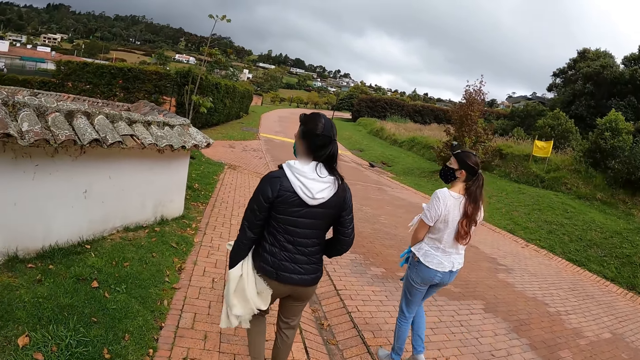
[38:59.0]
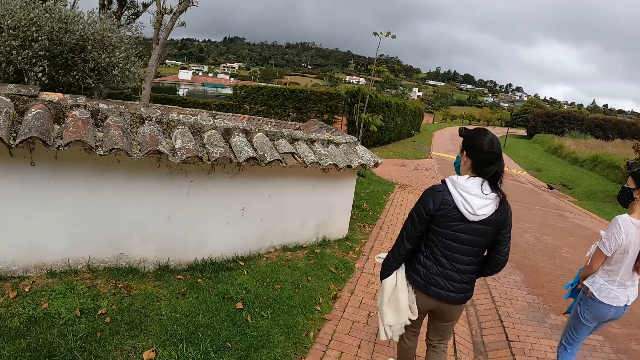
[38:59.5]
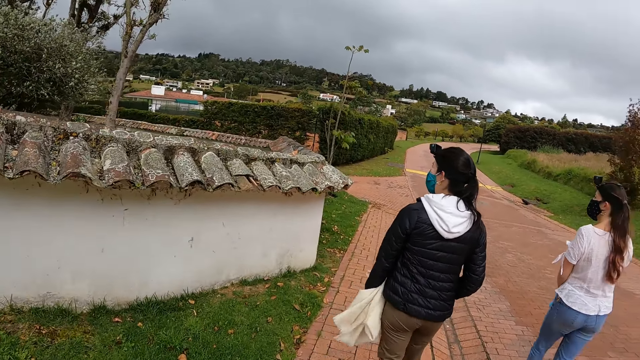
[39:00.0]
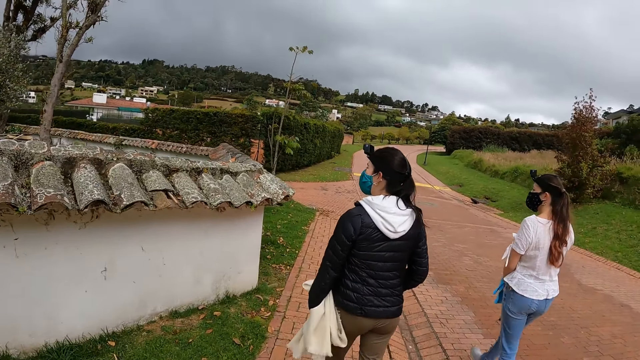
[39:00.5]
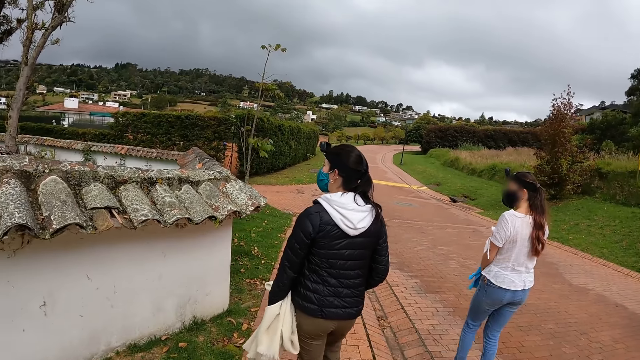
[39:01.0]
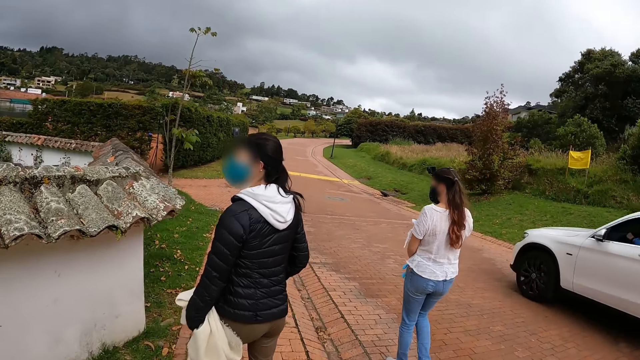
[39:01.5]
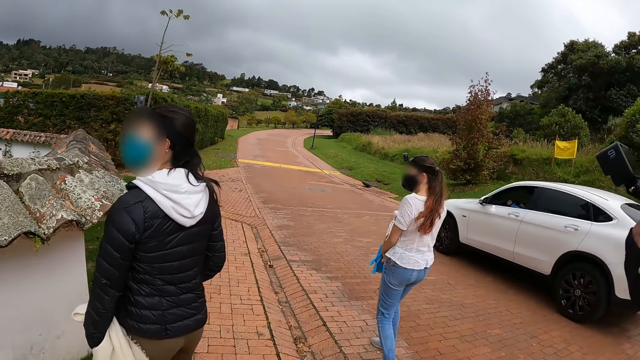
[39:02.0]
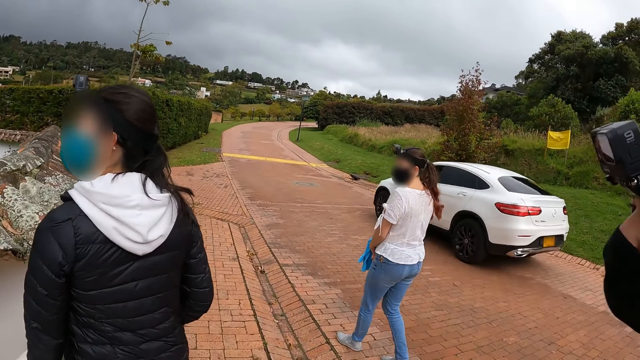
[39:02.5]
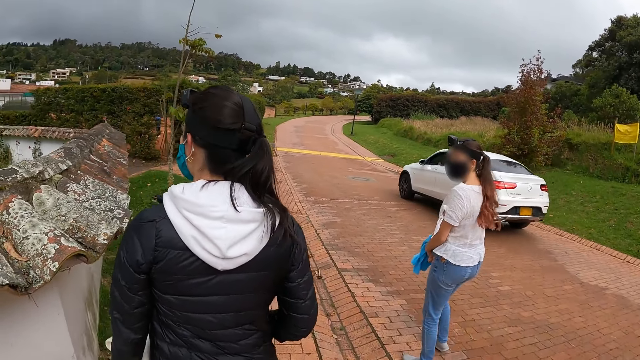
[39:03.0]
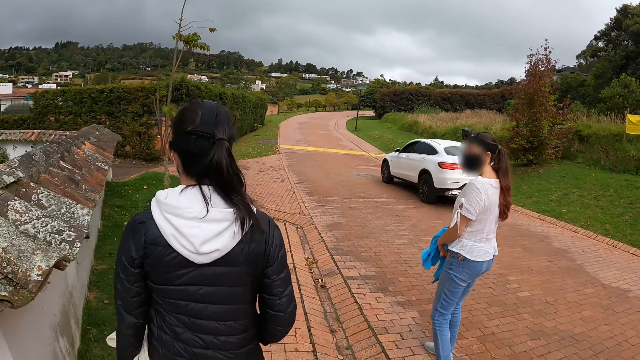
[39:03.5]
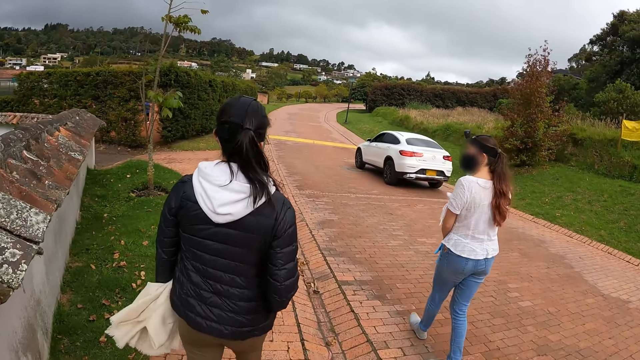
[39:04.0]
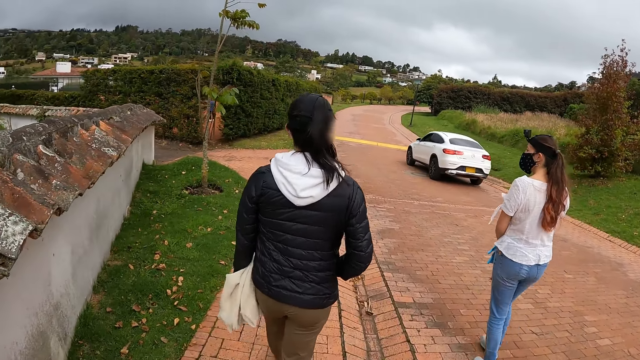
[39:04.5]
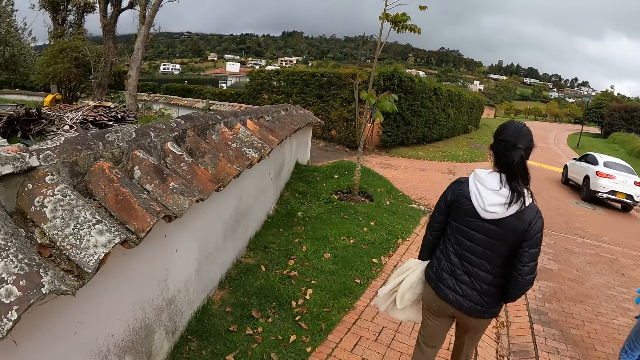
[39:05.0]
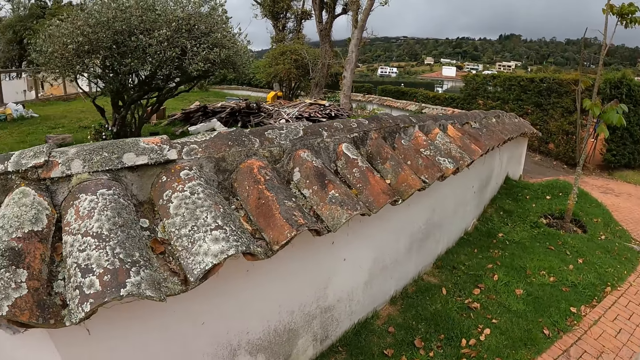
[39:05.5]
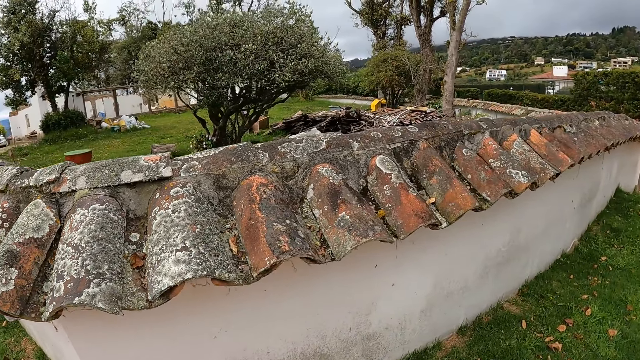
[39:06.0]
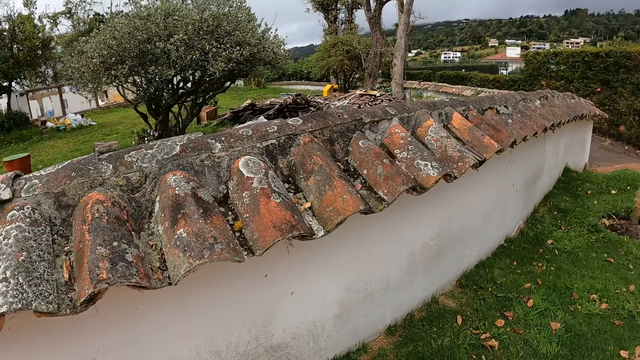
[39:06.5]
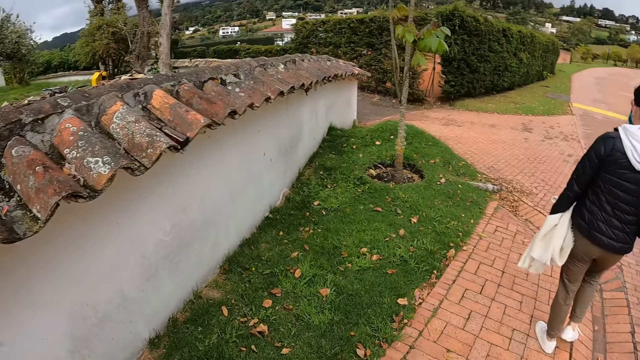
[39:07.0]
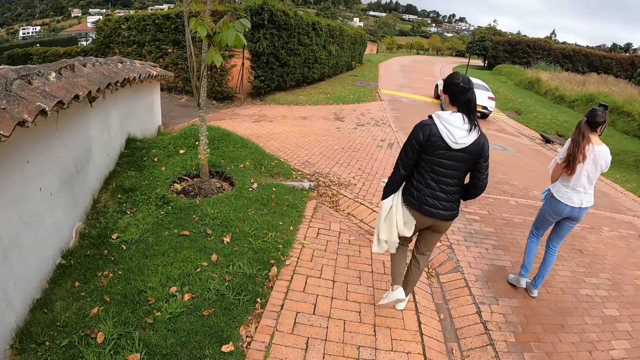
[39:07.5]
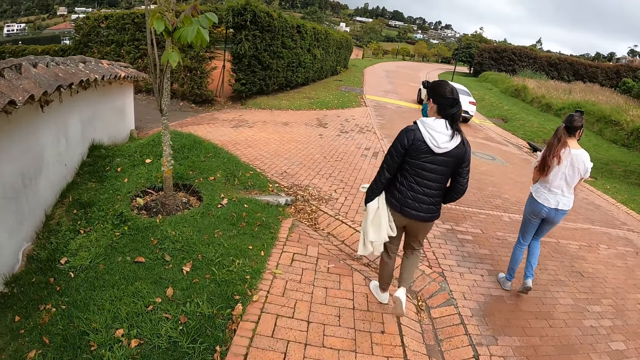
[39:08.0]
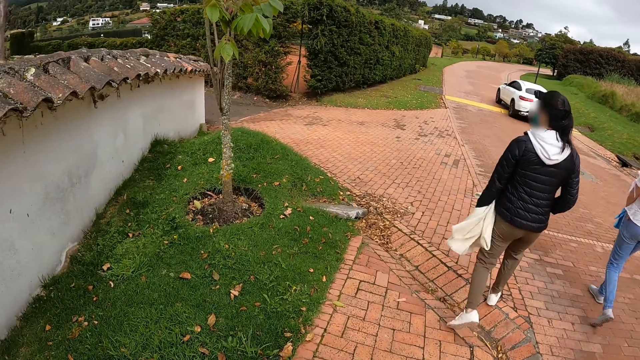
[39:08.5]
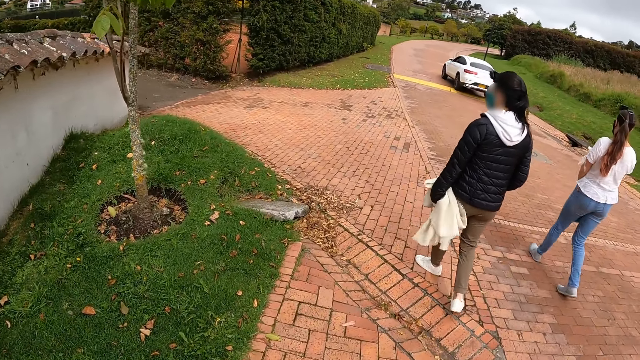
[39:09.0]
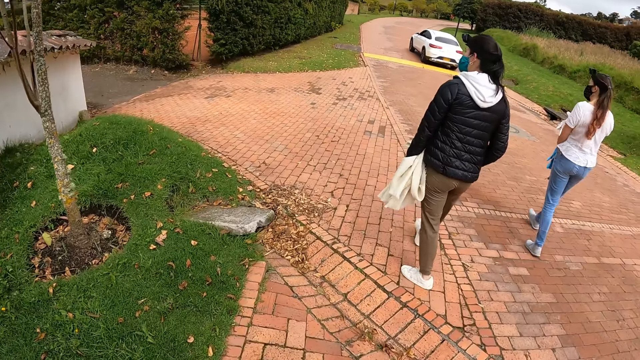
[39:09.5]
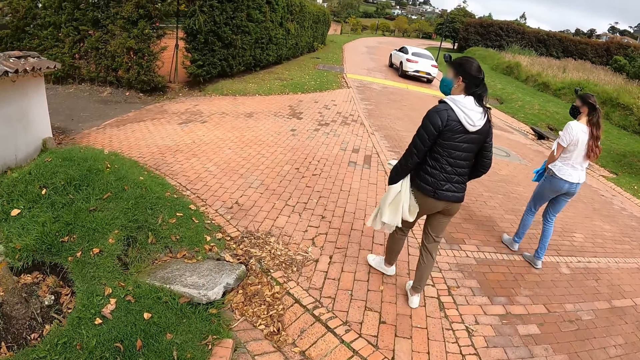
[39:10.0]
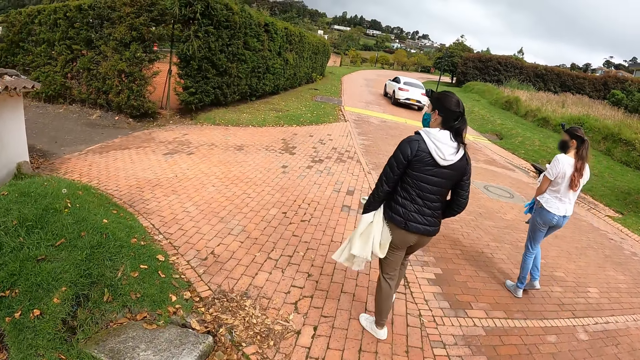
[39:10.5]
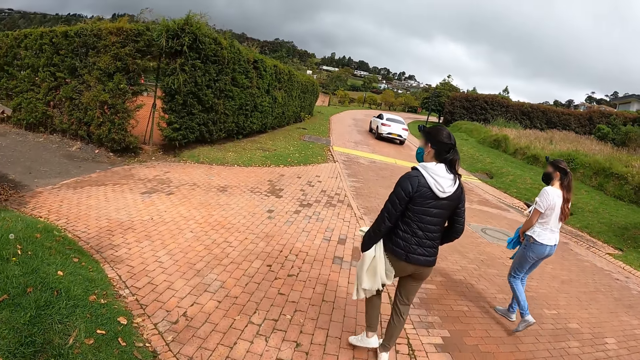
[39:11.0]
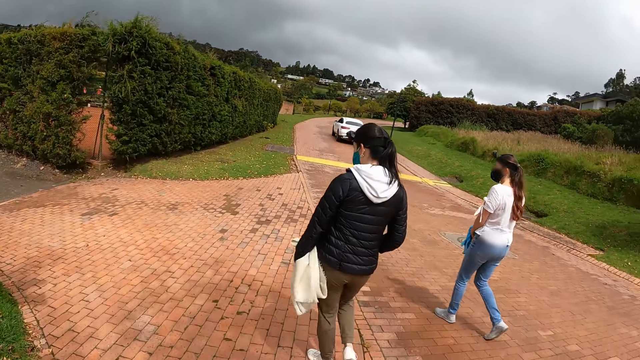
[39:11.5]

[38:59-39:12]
A white car drives past the camera wearer. They look around. The camera wearer and three persons walk along the road.

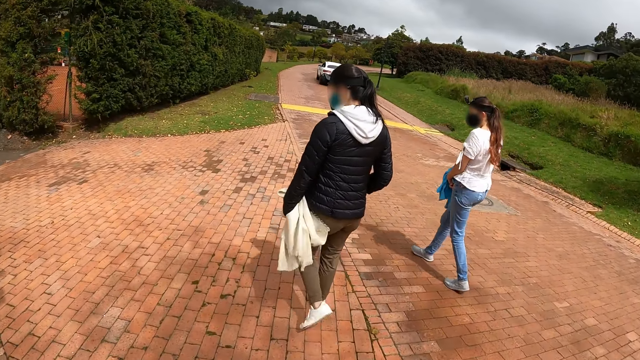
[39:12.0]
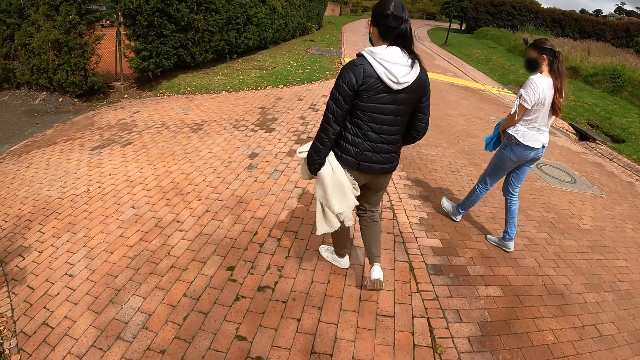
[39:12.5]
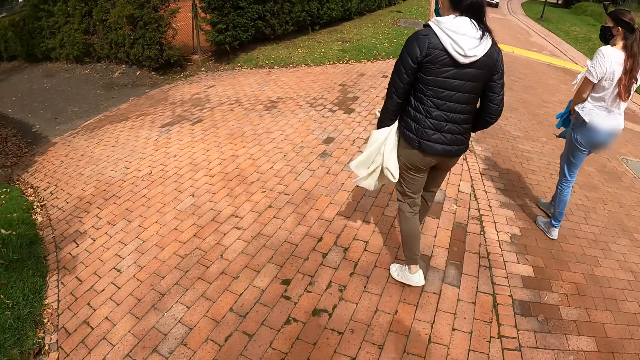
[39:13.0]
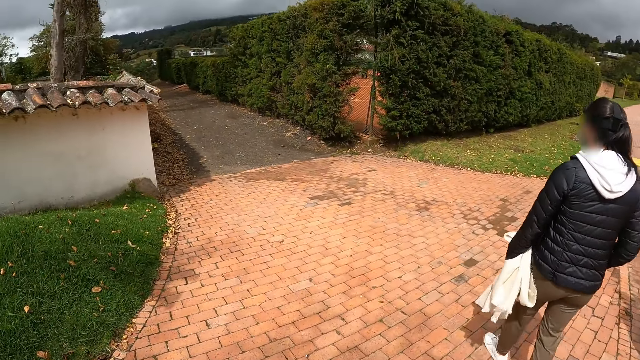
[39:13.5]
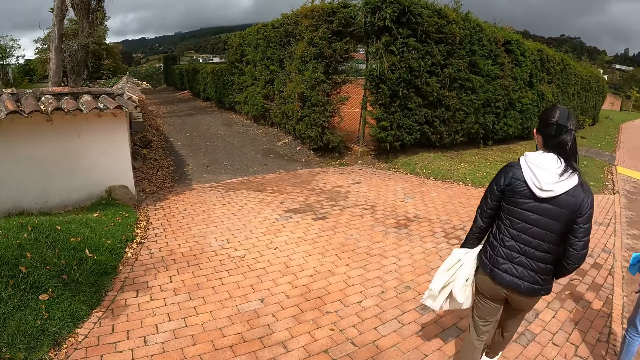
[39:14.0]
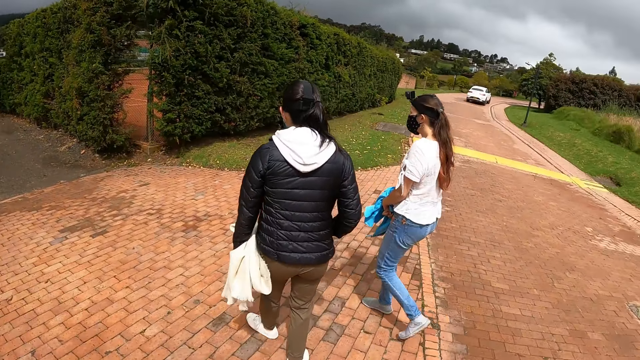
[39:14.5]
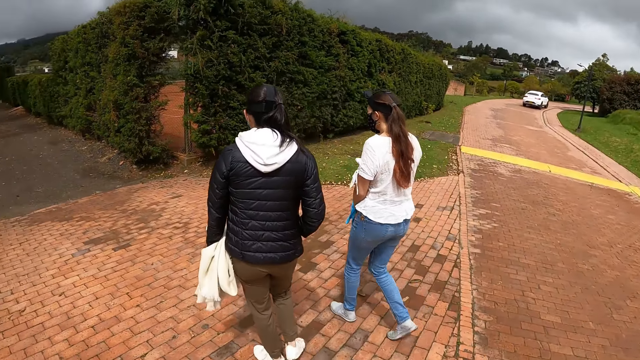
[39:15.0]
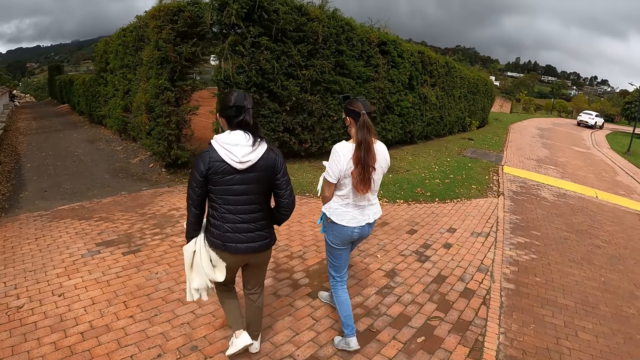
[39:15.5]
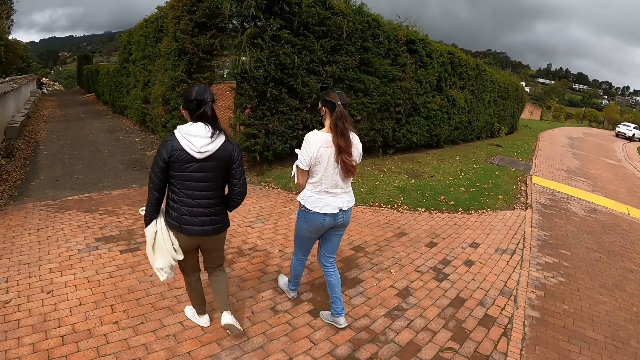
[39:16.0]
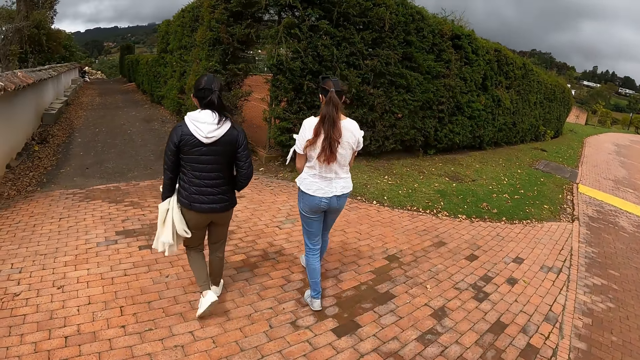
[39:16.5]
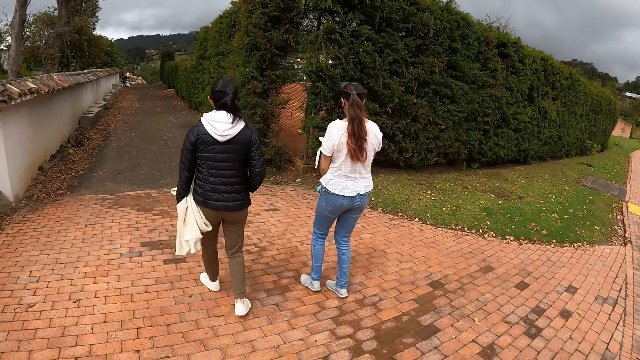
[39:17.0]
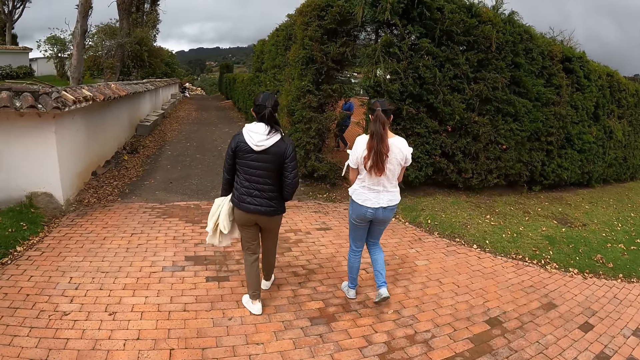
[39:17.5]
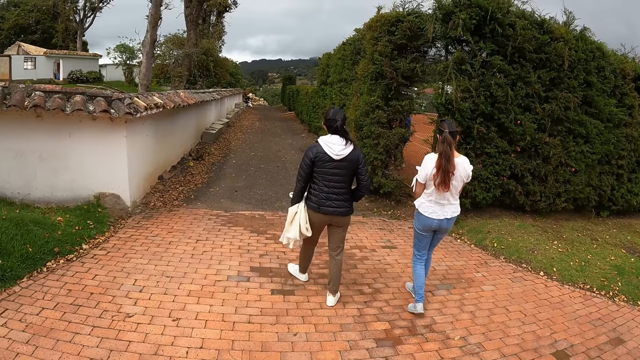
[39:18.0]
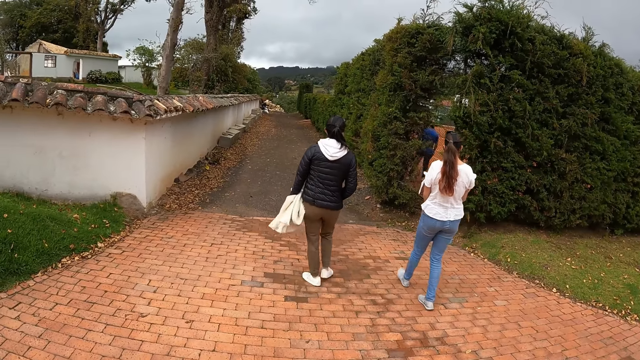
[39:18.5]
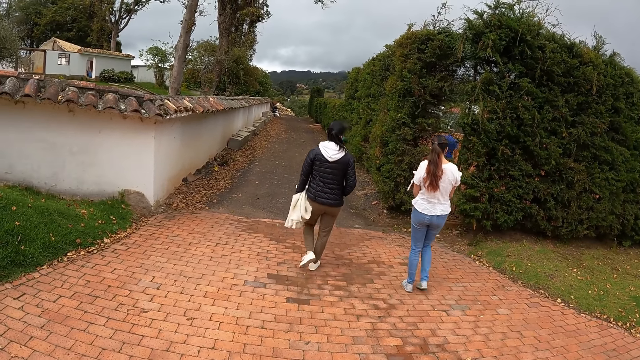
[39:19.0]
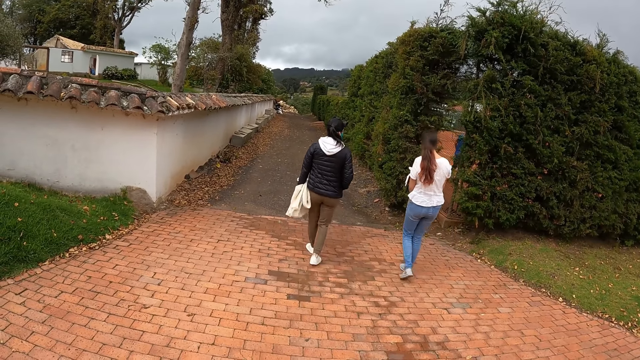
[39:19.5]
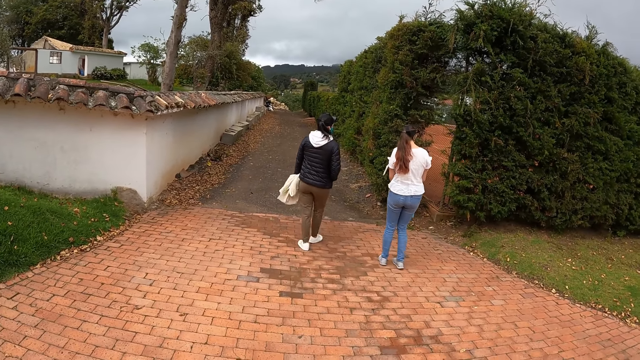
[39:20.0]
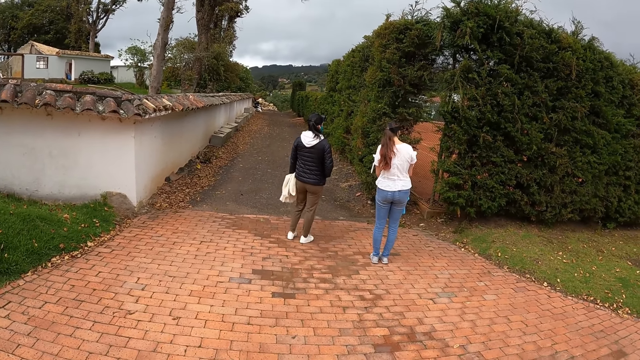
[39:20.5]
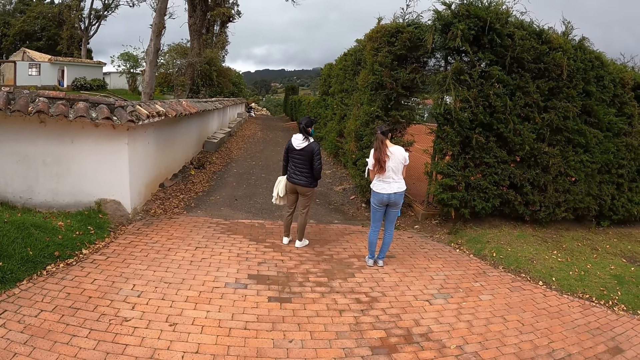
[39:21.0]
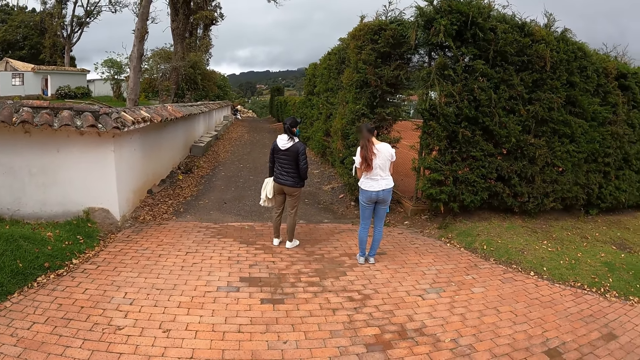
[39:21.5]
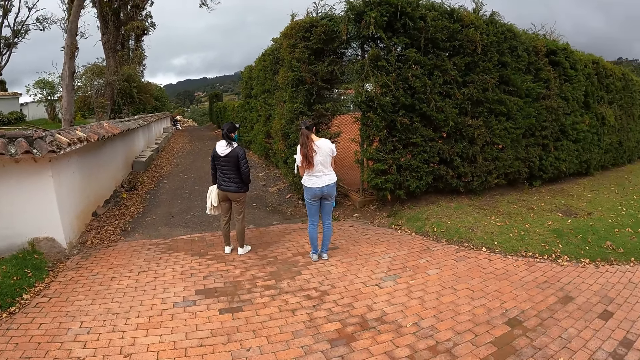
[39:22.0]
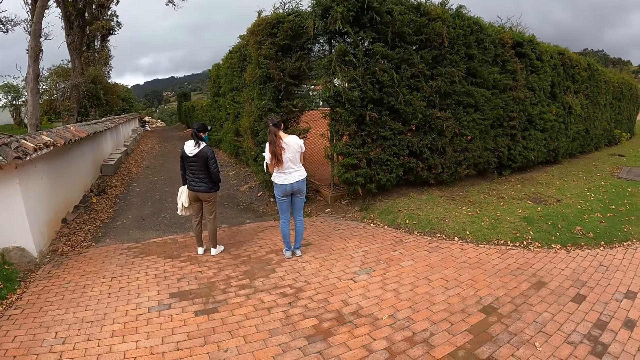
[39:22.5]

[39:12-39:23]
A person and another person stand on the road.
